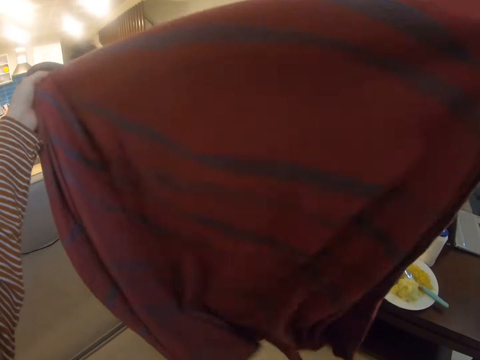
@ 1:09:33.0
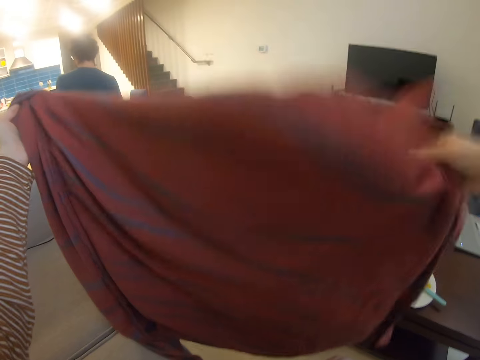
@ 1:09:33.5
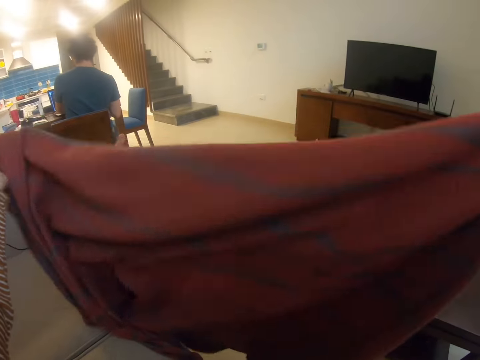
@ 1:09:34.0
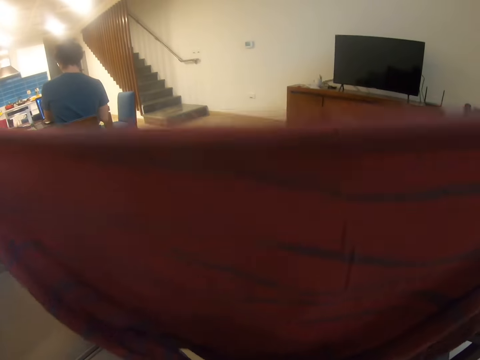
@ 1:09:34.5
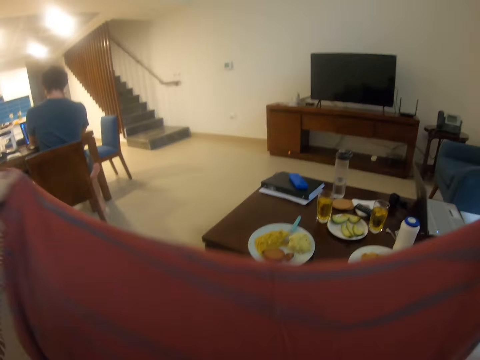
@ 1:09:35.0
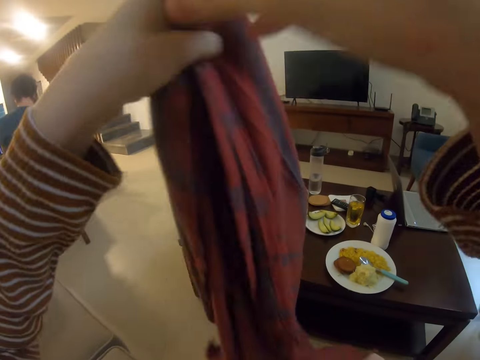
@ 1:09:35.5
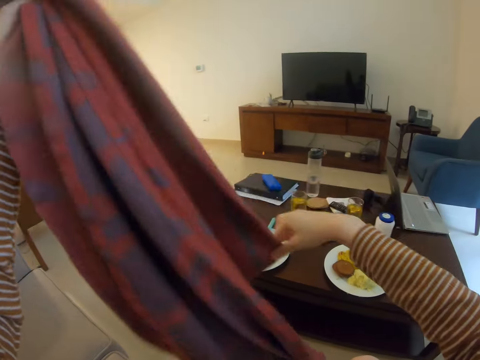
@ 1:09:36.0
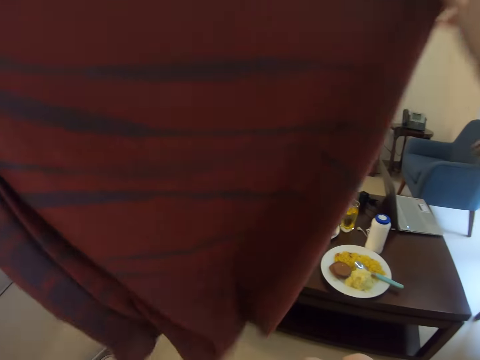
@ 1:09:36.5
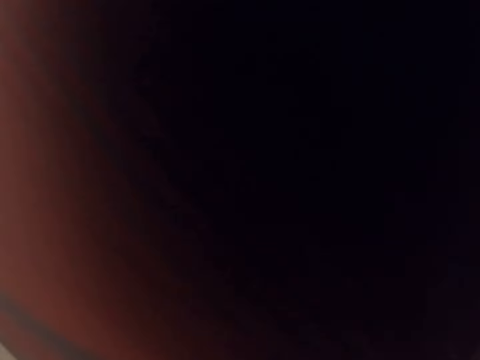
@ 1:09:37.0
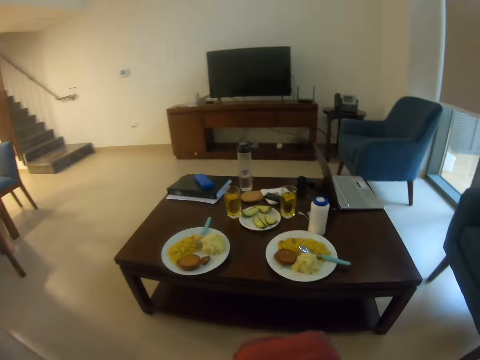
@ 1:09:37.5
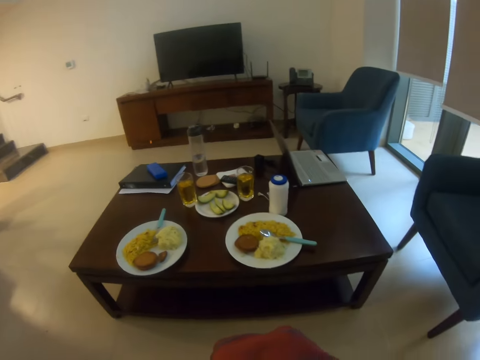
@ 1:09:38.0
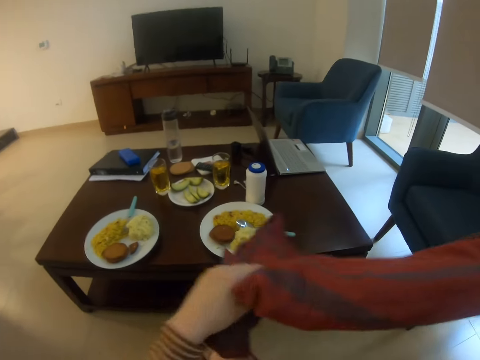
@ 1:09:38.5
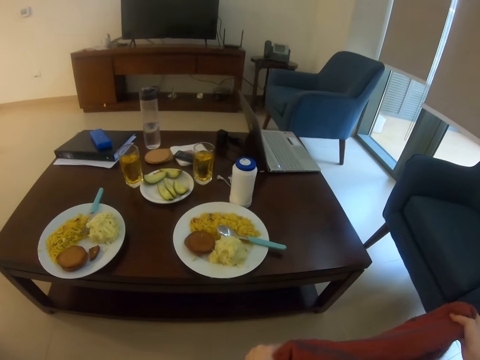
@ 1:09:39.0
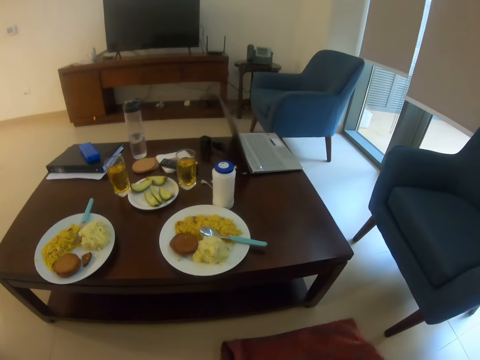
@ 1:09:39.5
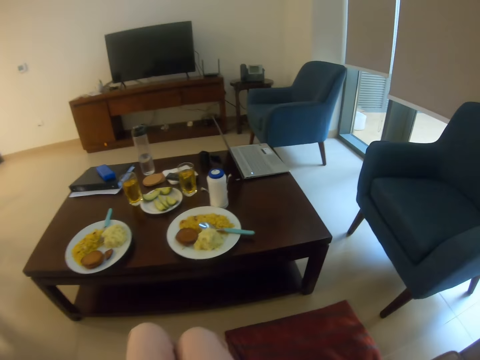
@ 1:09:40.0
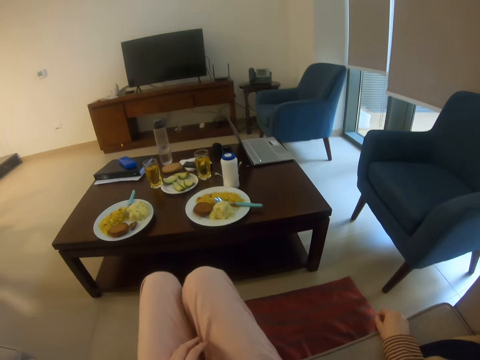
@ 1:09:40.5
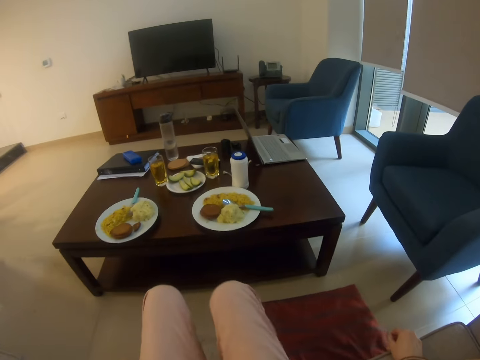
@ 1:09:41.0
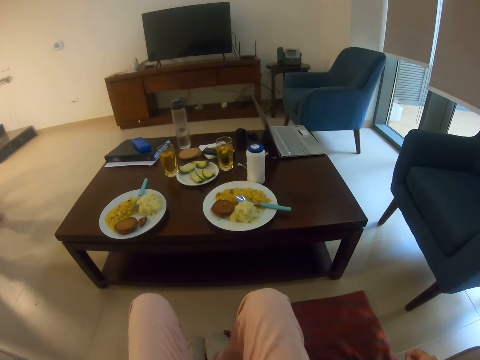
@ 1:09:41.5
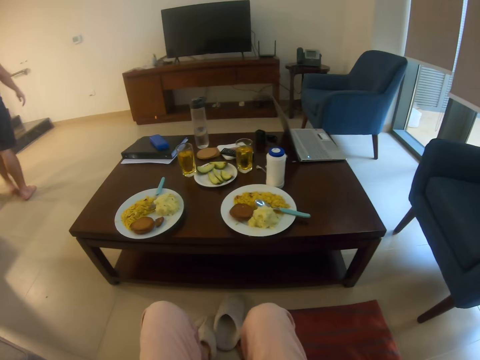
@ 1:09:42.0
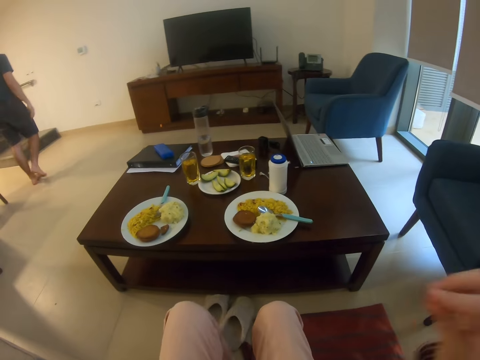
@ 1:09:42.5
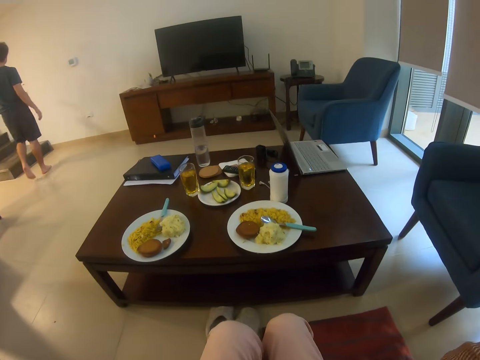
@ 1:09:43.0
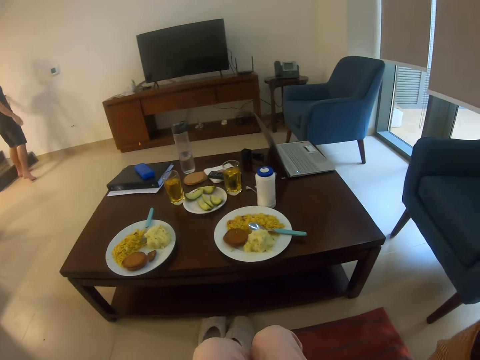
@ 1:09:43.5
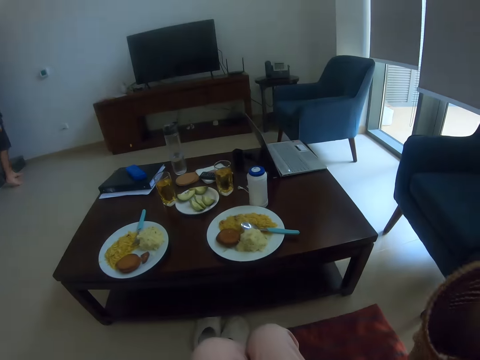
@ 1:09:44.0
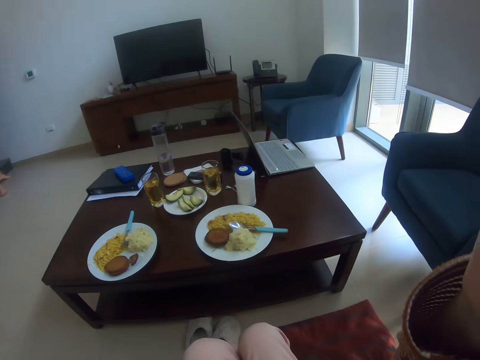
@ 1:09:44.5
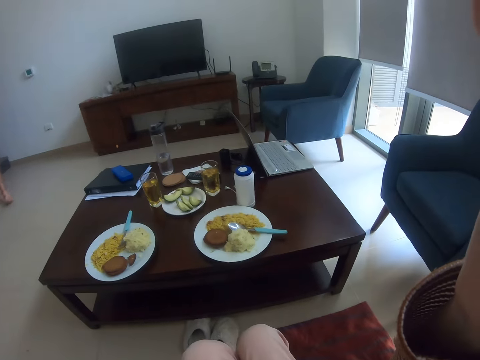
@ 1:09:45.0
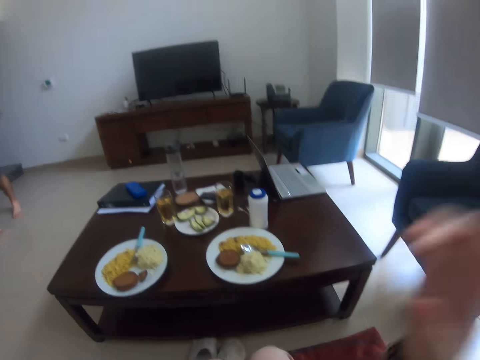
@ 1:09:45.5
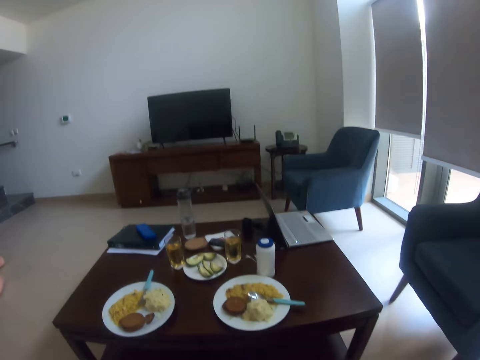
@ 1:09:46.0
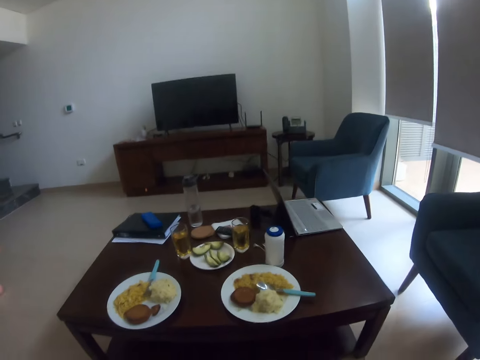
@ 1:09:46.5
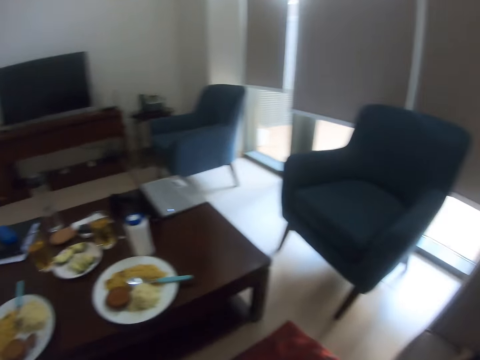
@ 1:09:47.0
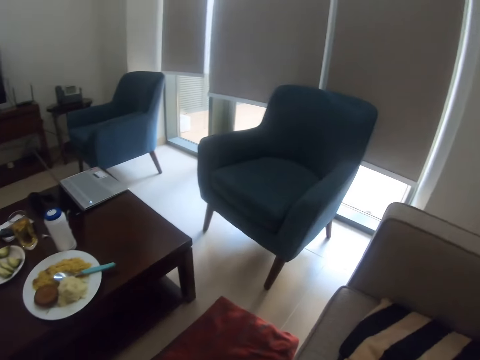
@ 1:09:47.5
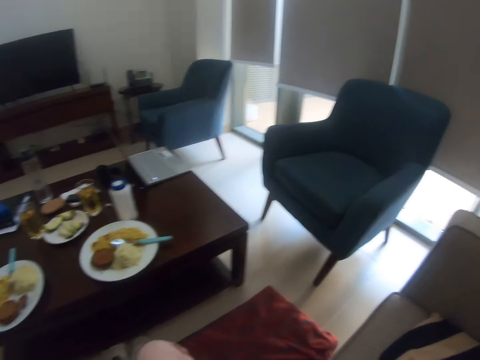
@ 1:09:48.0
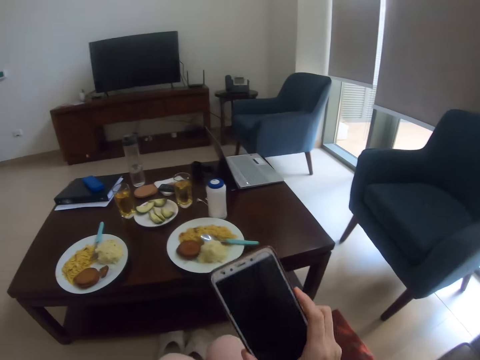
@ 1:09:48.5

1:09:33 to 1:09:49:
The camera wearer stretches the cloth. She folds the cloth. She converses with a man. She places the cloth on the floor. She removes her shoes. She steps on the cloth. The man turns off the light. The camera wearer raises her right hand. She converses with the man.

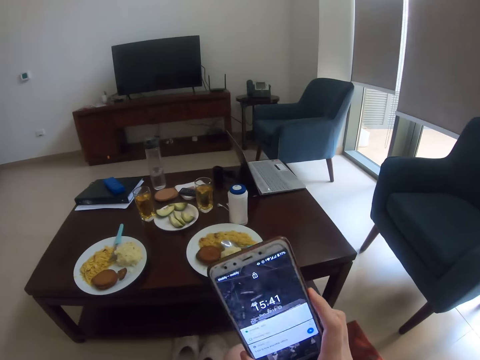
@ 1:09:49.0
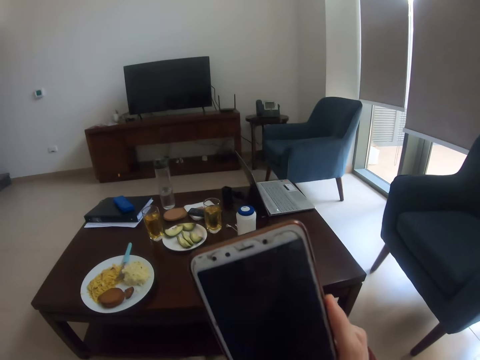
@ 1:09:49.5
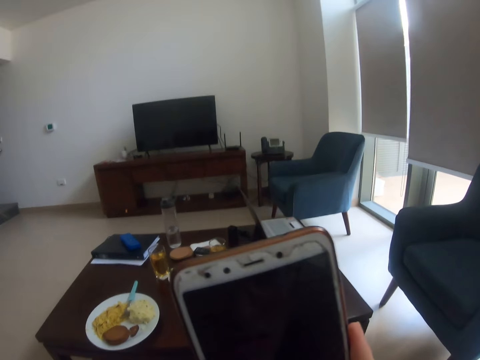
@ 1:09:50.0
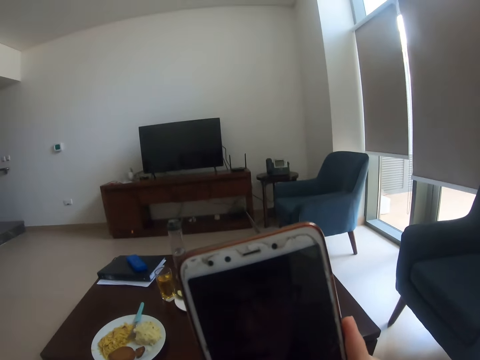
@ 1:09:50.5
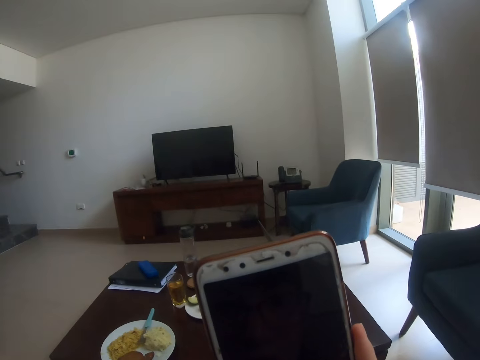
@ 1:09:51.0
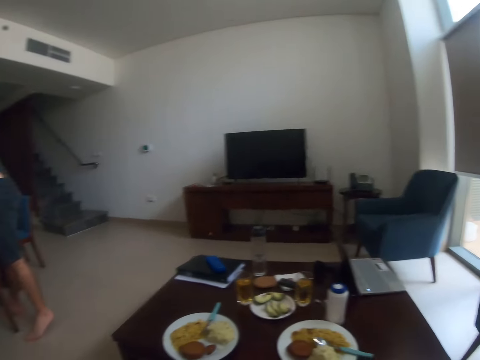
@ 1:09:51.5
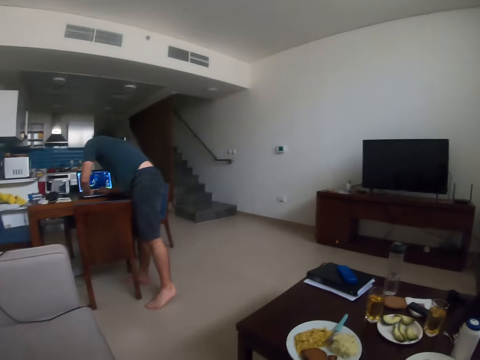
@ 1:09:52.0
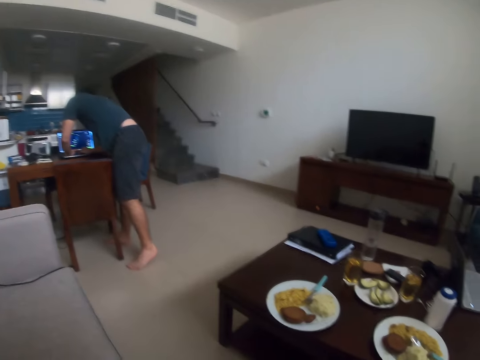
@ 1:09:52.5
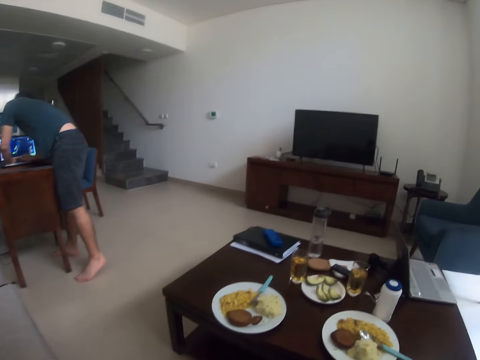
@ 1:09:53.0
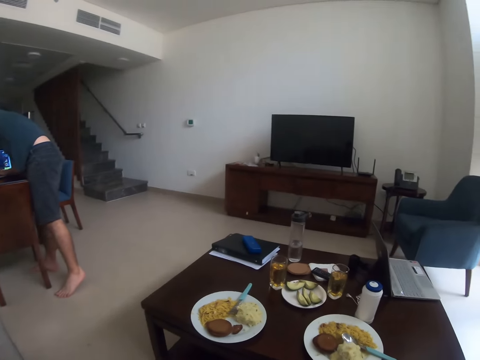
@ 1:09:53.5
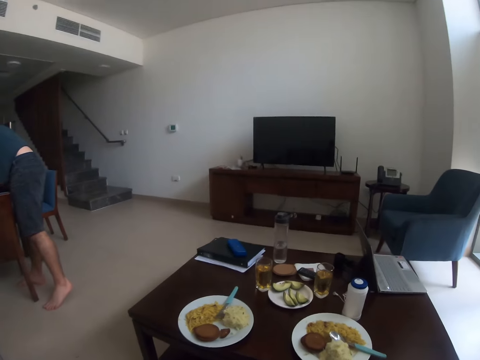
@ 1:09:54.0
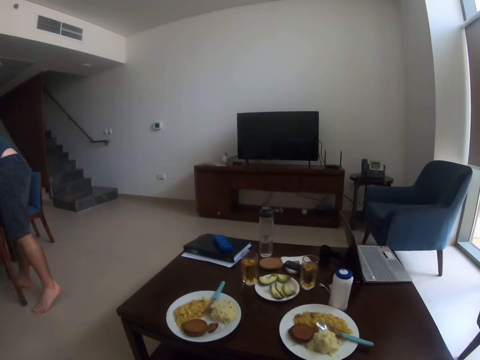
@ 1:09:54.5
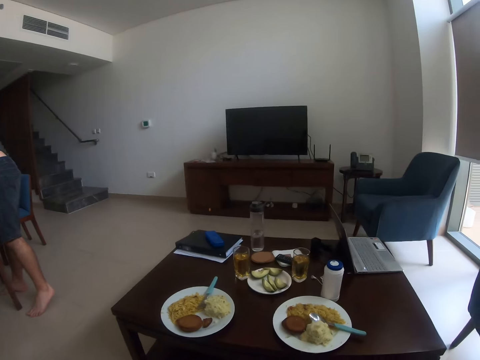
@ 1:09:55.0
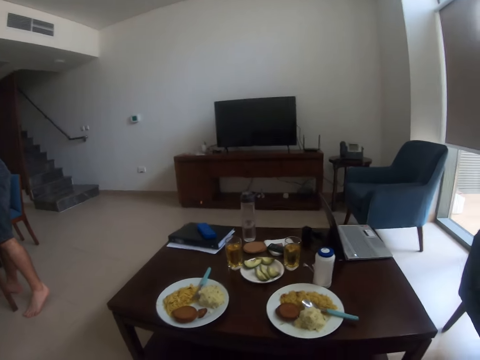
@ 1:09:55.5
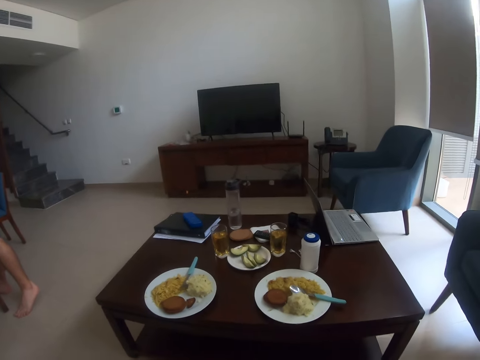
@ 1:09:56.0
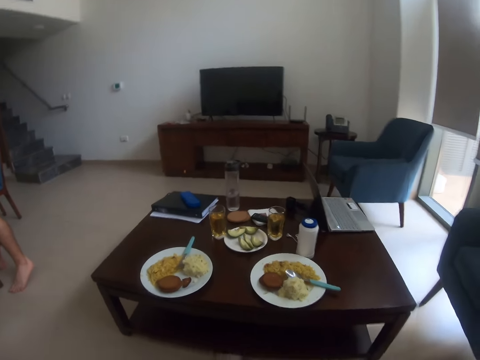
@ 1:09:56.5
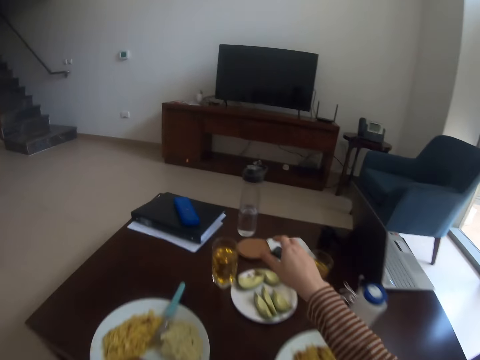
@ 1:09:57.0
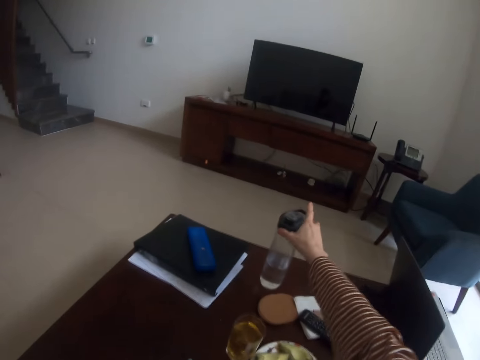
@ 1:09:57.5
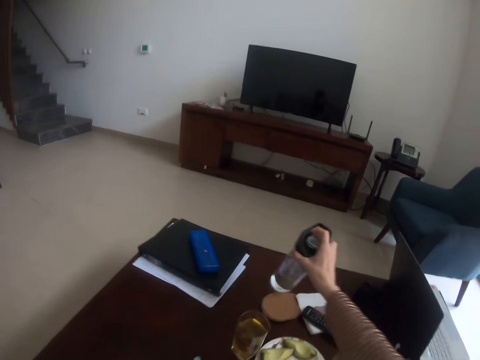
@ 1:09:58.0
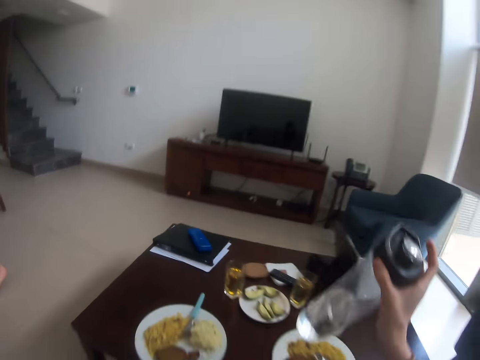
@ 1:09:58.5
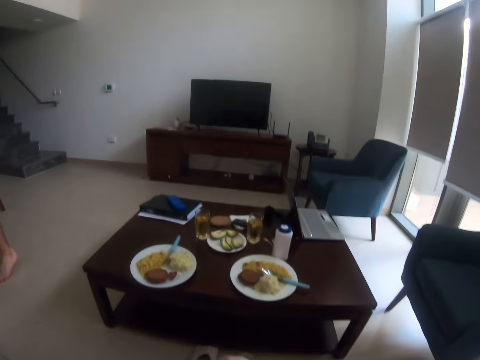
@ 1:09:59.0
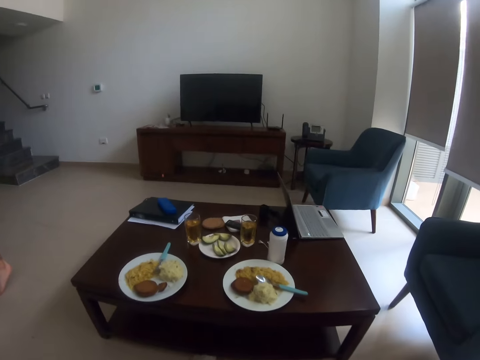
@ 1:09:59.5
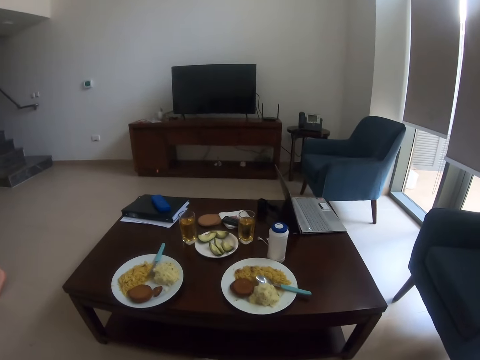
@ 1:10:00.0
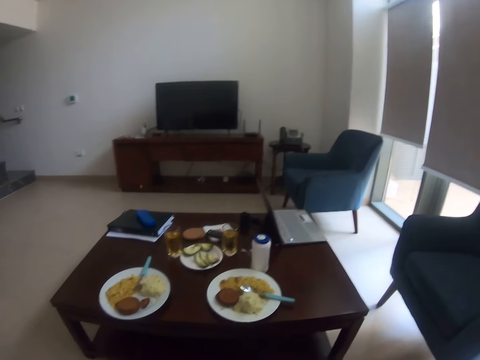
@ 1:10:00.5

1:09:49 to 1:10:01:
The camera wearer uses her phone. A man uses his laptop. The camera wearer picks up a bottle of water from the dining table.
